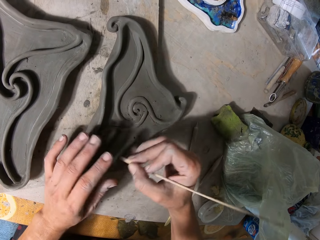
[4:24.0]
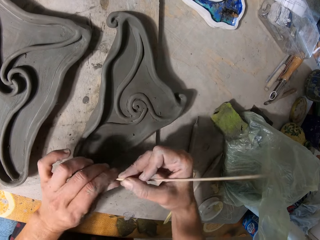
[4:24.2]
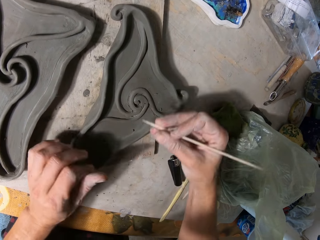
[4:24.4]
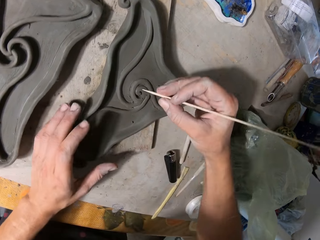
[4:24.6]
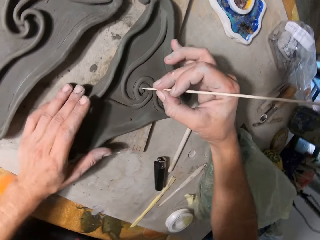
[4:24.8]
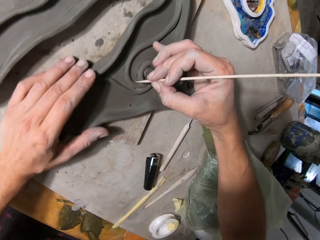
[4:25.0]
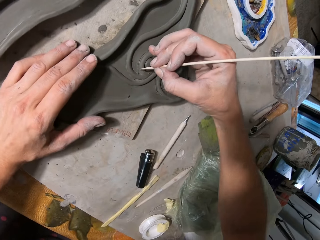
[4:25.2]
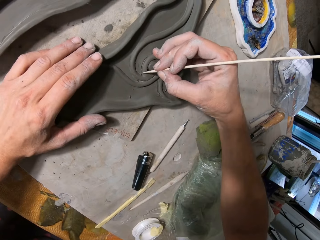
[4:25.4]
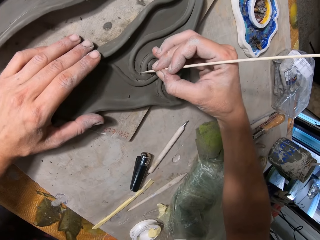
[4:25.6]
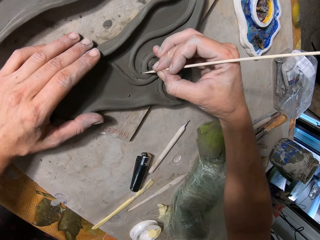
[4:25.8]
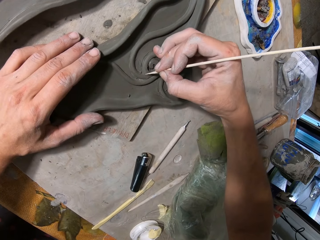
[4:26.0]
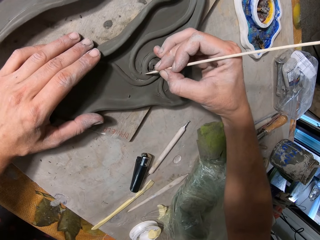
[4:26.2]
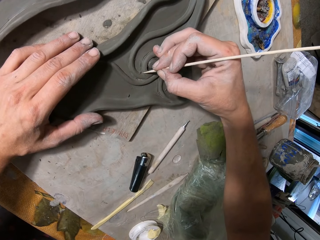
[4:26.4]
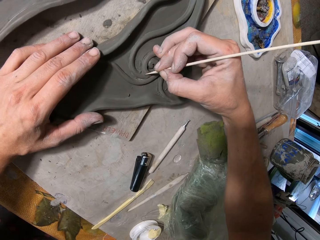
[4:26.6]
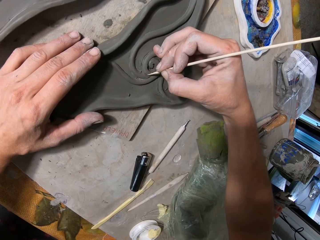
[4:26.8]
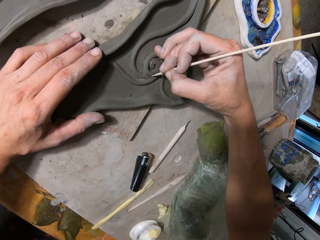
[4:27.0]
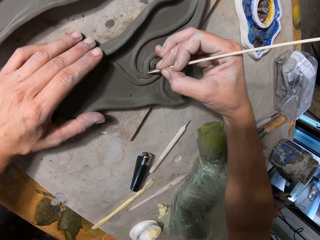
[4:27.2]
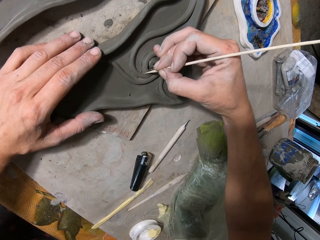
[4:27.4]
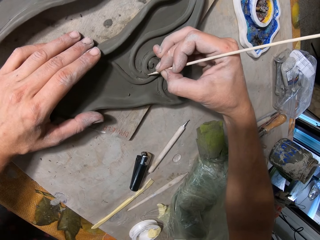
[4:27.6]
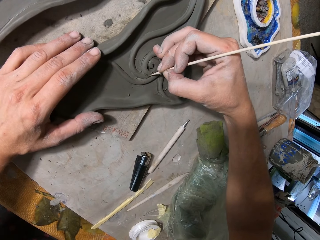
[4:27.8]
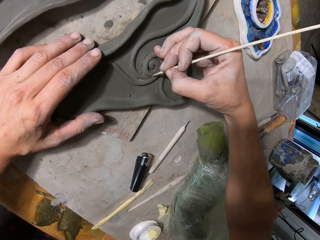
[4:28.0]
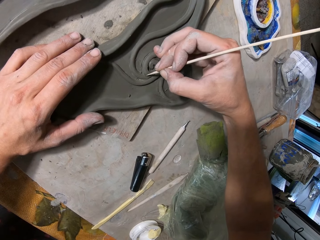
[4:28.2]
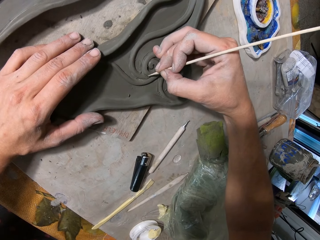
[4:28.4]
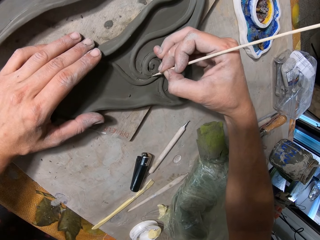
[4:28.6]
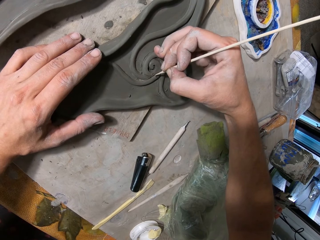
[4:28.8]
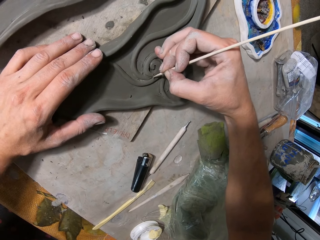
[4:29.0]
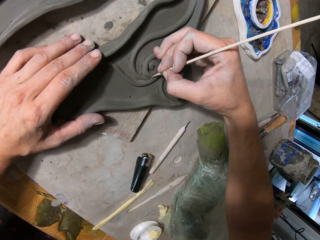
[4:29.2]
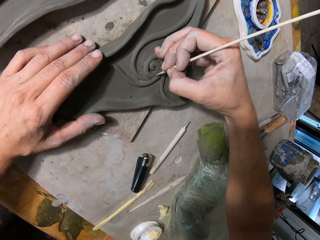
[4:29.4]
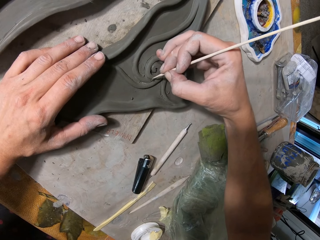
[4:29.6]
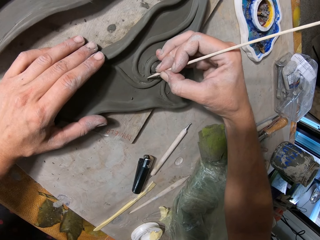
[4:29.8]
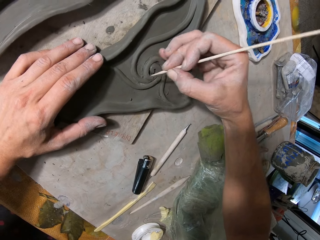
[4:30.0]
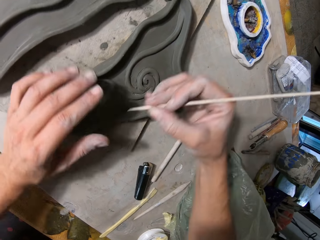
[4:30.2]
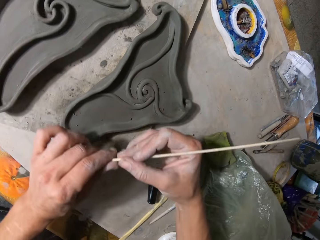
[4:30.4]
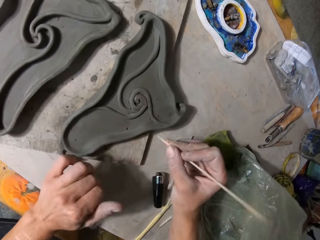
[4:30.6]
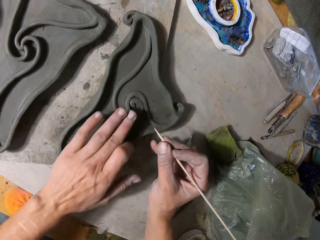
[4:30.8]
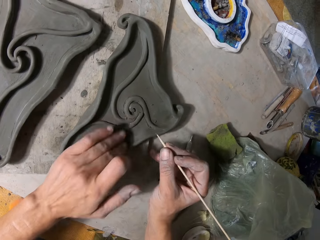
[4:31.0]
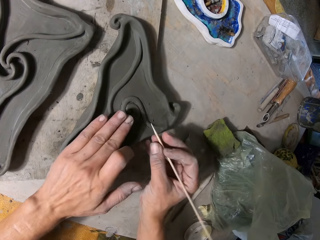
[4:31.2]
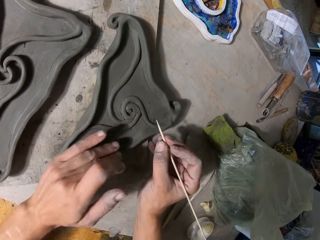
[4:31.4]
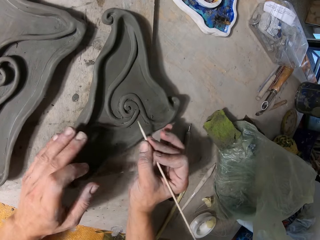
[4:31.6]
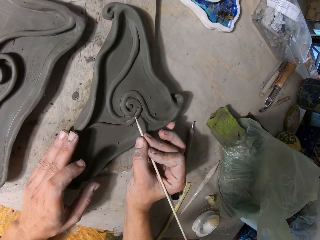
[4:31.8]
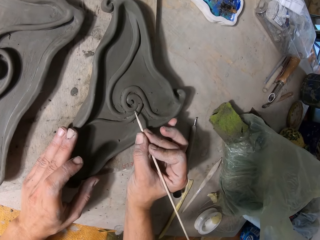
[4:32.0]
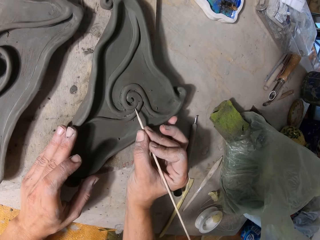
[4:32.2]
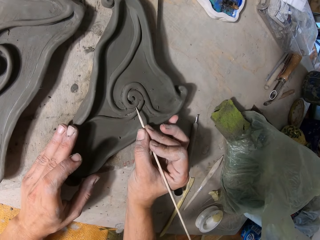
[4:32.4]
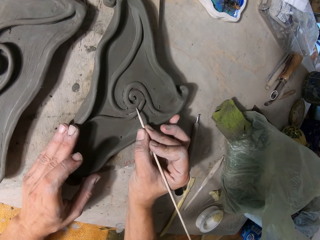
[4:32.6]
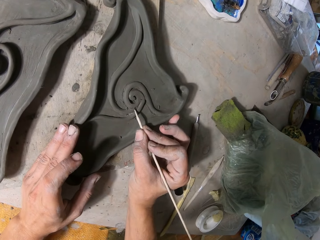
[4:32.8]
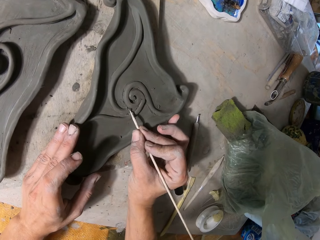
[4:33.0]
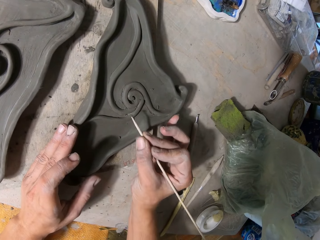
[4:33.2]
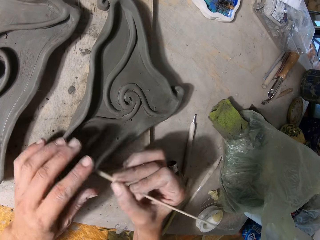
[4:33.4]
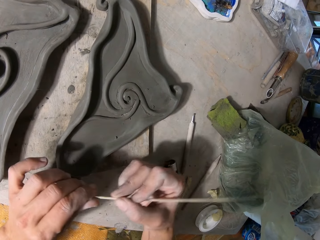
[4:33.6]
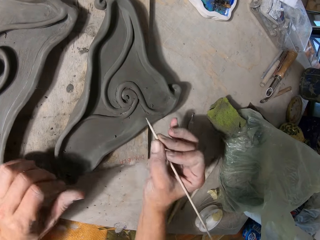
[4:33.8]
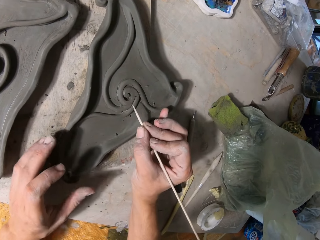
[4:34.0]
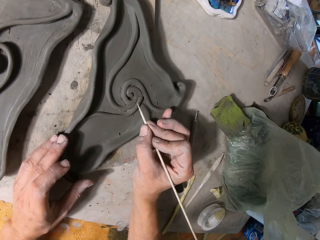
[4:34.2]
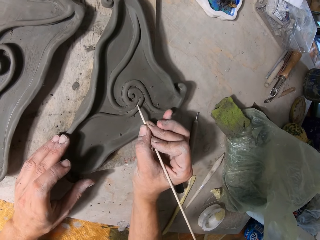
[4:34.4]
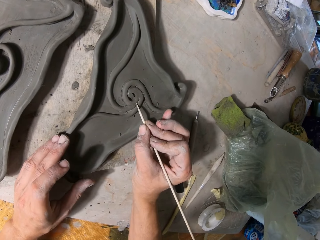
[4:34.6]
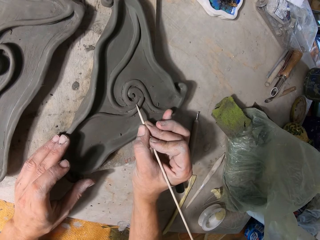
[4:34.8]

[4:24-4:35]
The camera wearer cleans the tiny wooden trimming tool with his left hand. He places his left hand on the sculpture. He traces the ceramic ware with the tiny wooden trimming tool in his right hand. He decorates the sculpture. He cleans the tiny wooden trimming tool with his left hand. He cleans the ceramic ware with his left hand. He places his left hand on the sculpture. He traces the ceramic ware with the tiny wooden trimming tool in his right hand. He decorates the sculpture. He cleans the tiny wooden trimming tool with his left hand. He traces the ceramic ware with the tiny wooden trimming tool in his right hand. He places his left hand on the sculpture. He decorates the sculpture.

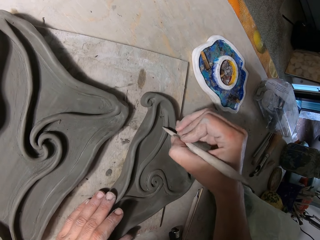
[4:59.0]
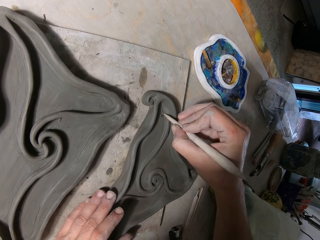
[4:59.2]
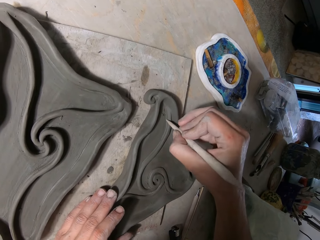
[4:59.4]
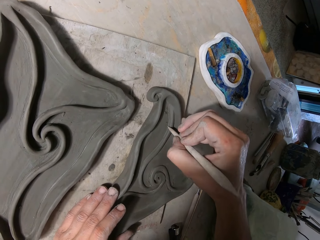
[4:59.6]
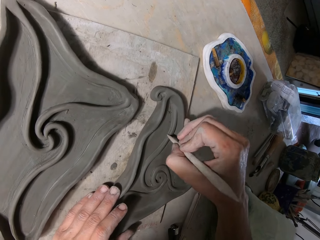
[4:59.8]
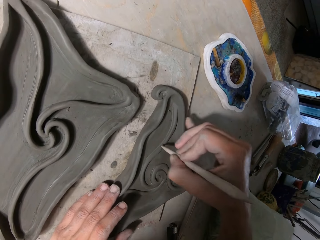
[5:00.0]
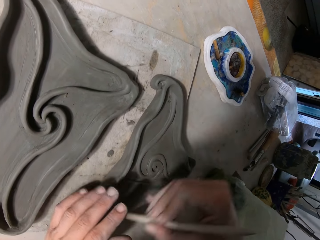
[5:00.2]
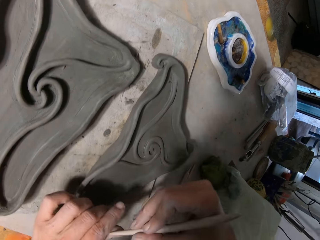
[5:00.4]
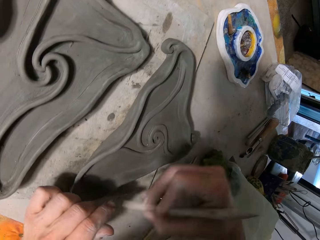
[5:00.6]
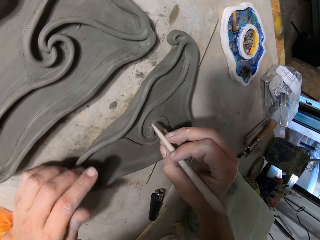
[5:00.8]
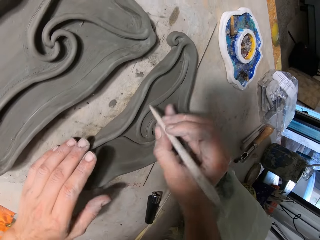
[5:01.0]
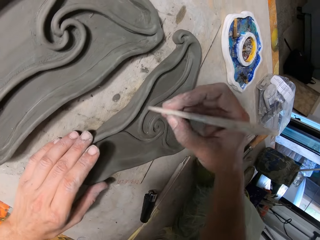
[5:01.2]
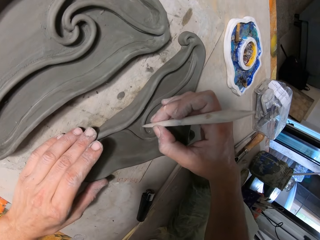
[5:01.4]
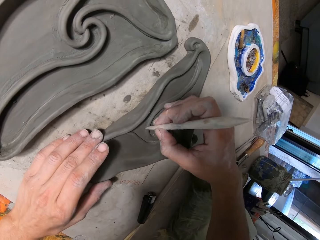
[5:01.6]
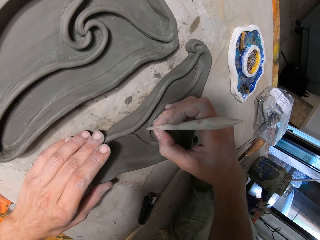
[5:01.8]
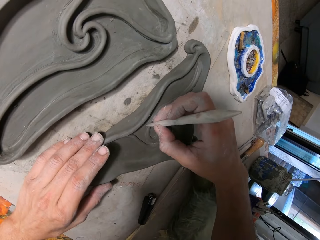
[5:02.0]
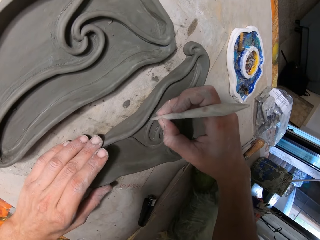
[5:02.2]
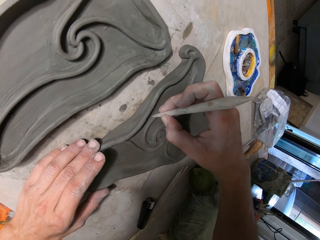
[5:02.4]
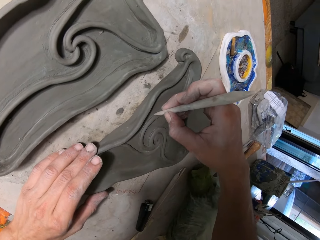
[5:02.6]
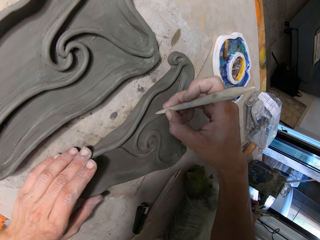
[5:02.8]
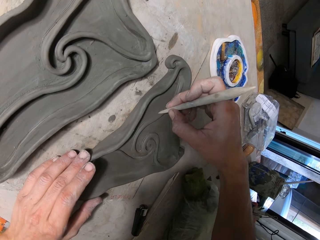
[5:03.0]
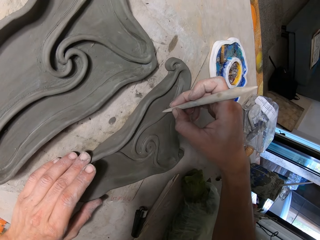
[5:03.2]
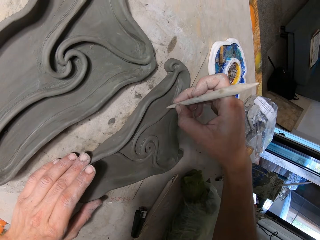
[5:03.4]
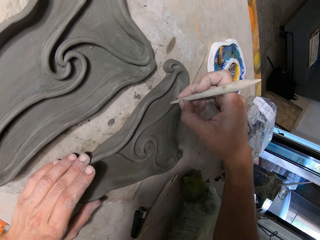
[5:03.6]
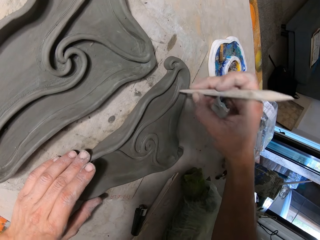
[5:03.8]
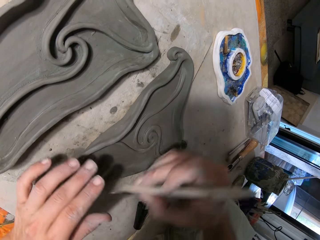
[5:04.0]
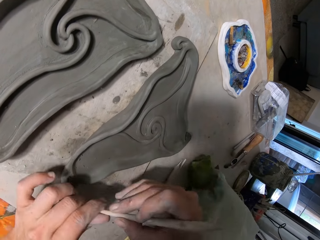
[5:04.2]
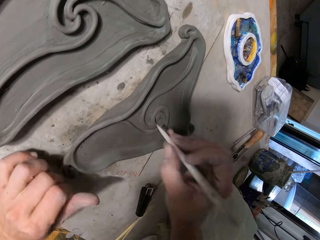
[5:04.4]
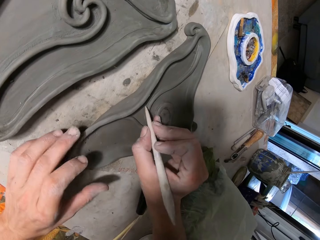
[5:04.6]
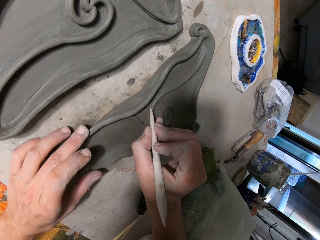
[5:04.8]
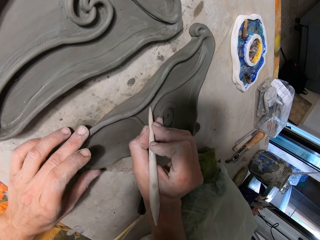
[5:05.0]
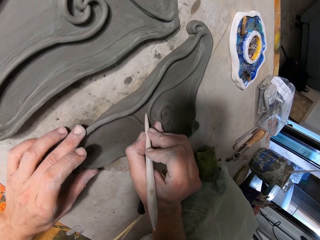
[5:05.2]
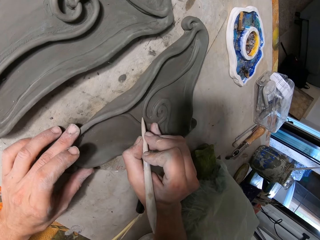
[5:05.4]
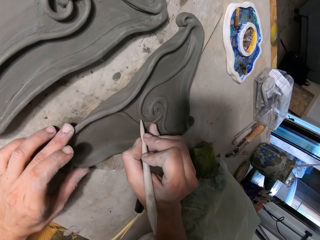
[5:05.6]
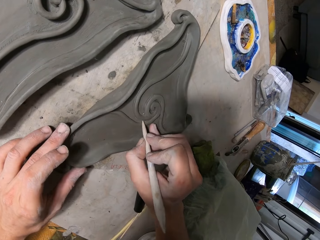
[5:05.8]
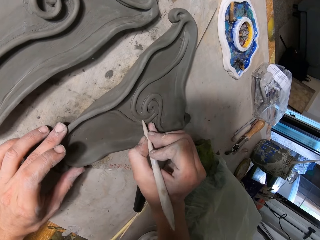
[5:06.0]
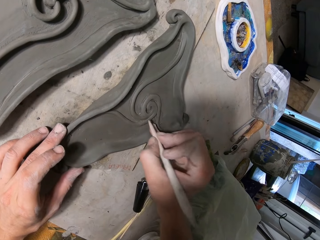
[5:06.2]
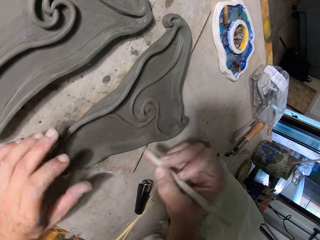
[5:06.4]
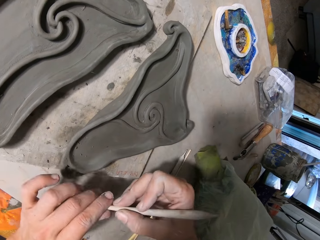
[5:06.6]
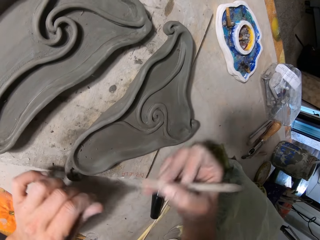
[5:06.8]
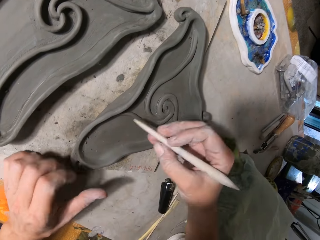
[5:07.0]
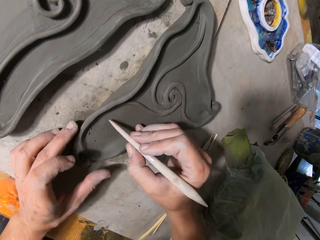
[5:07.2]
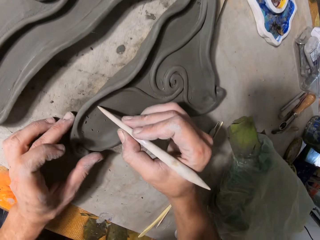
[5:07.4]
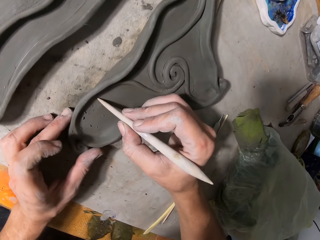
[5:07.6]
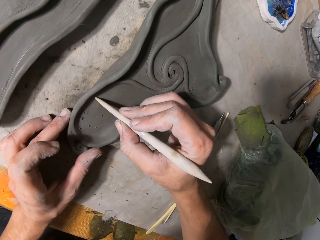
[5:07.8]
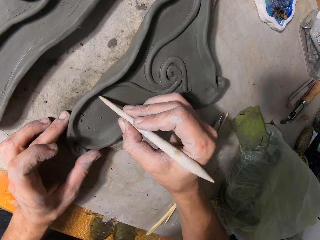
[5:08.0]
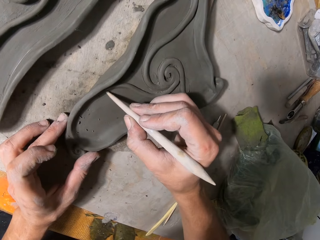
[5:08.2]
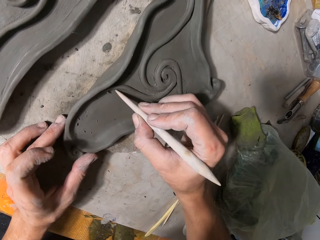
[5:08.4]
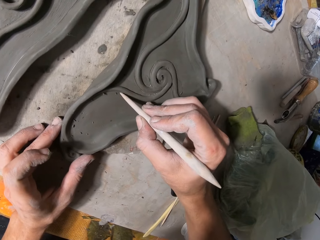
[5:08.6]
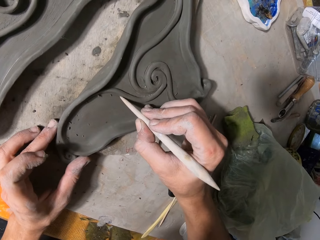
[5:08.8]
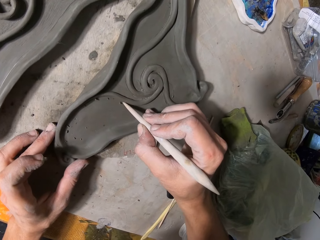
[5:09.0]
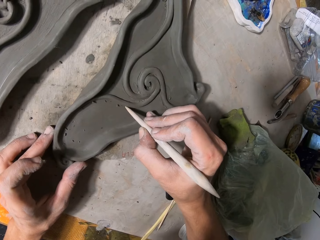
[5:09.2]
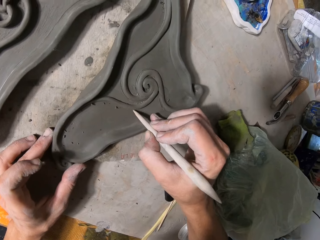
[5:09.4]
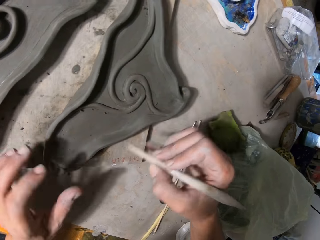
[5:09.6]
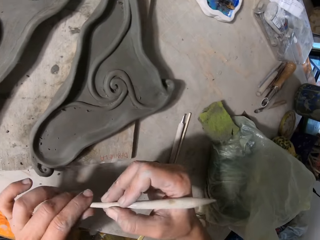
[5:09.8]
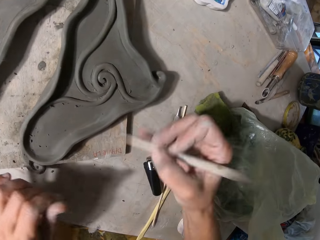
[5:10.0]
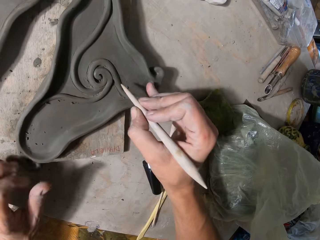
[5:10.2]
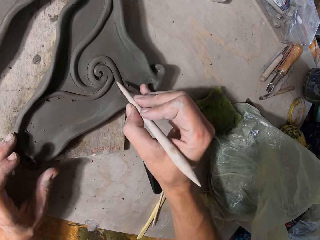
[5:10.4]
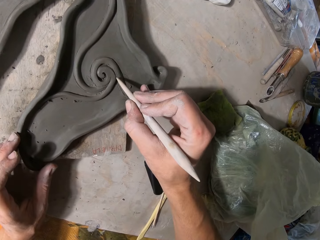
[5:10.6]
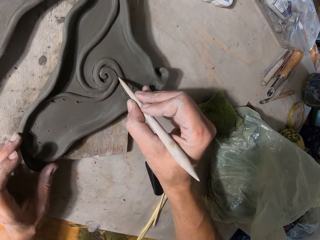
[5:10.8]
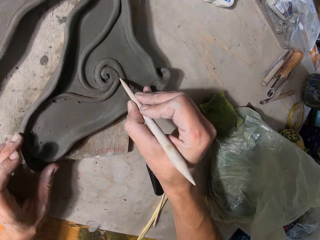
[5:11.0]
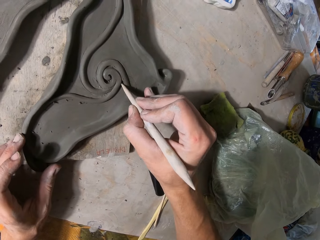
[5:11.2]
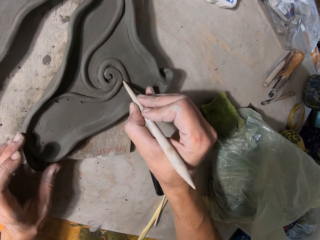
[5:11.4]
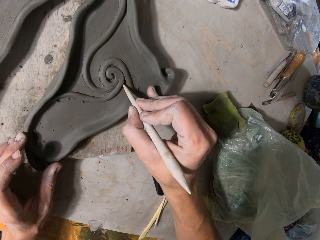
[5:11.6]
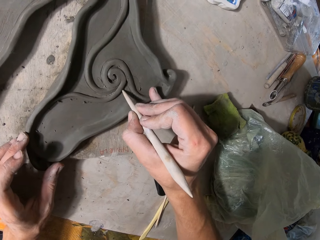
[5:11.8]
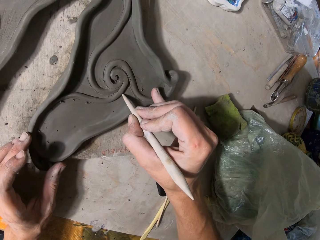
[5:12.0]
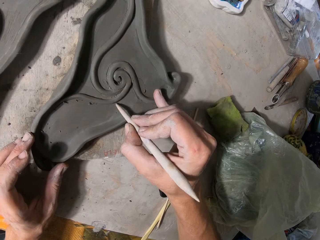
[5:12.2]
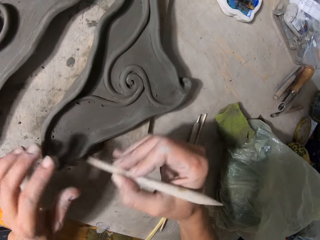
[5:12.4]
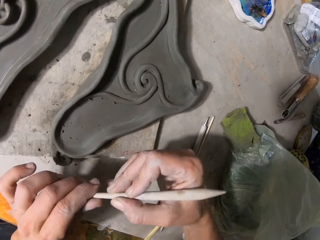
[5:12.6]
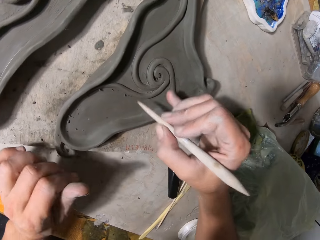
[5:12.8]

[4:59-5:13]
The camera wearer cleans the tip of the wooden stick or Sgraffito tool with his left hand. He draws on the pottery. He wipes the Sgraffito tool. He draws on the pottery. He wipes the Sgraffito tool. He draws on the pottery.
